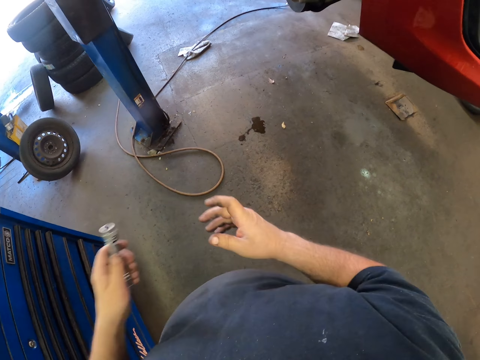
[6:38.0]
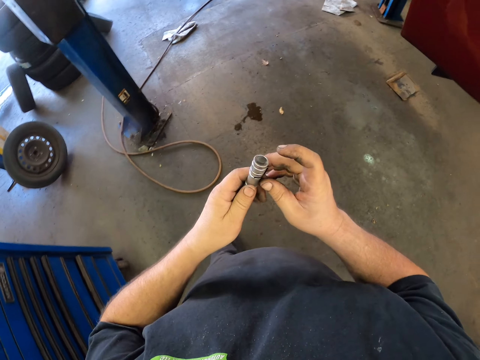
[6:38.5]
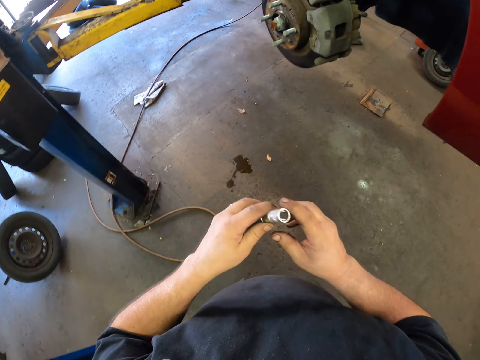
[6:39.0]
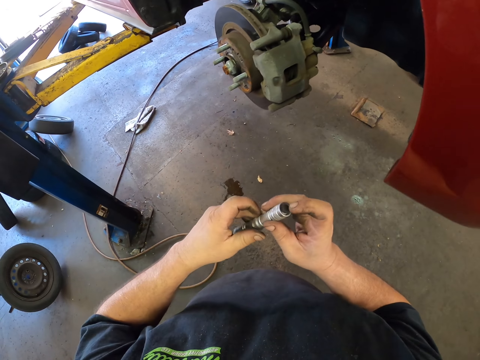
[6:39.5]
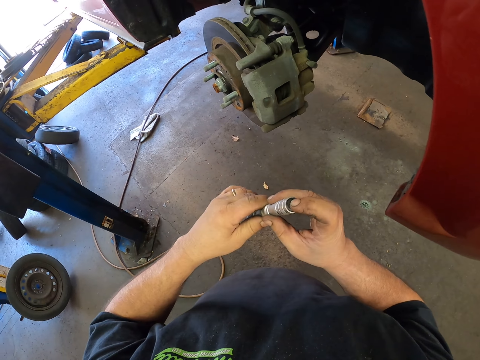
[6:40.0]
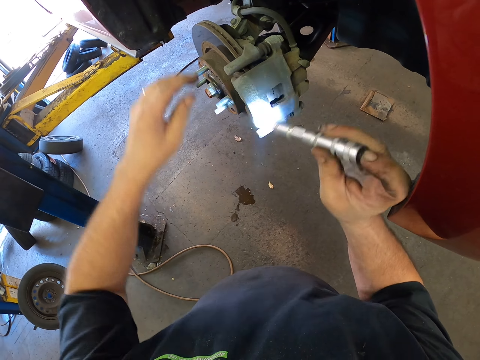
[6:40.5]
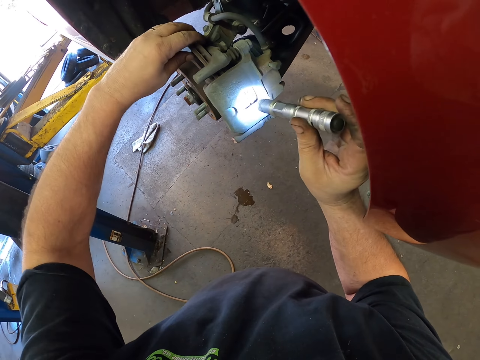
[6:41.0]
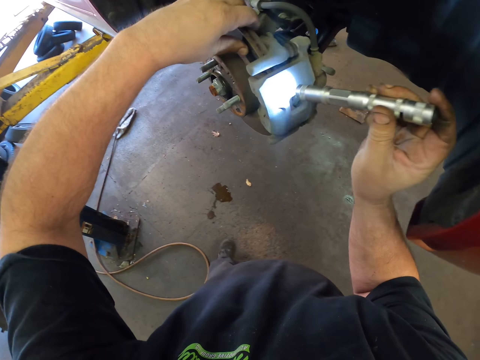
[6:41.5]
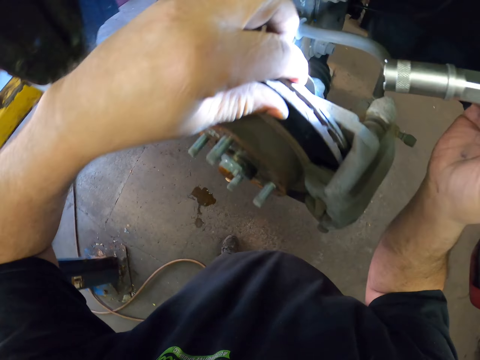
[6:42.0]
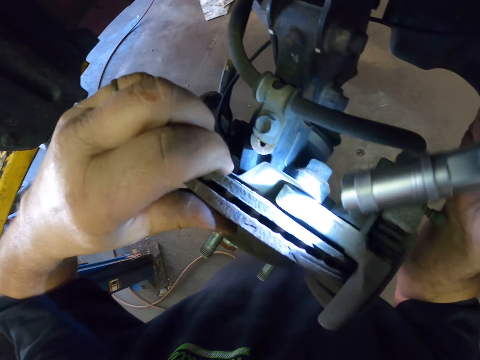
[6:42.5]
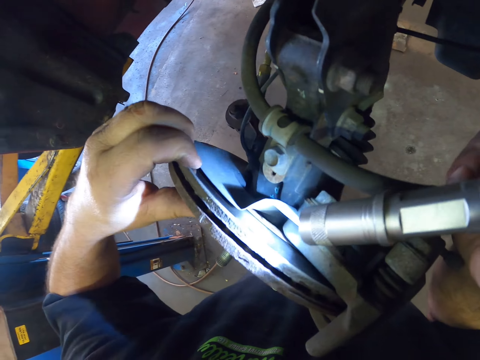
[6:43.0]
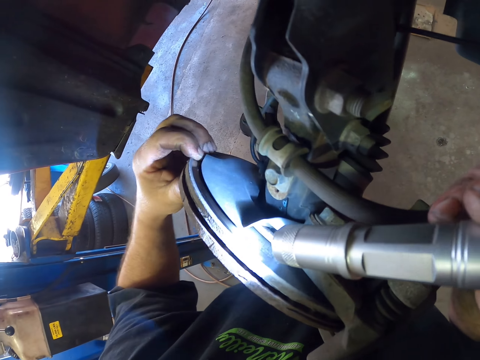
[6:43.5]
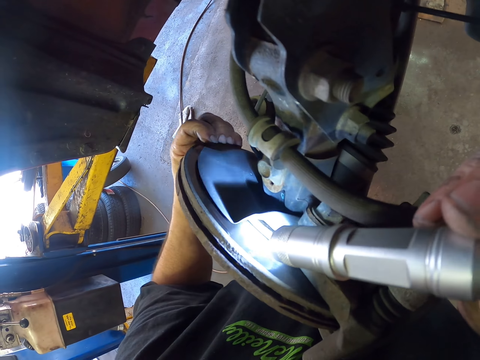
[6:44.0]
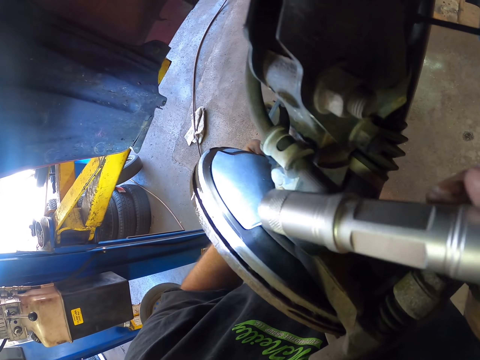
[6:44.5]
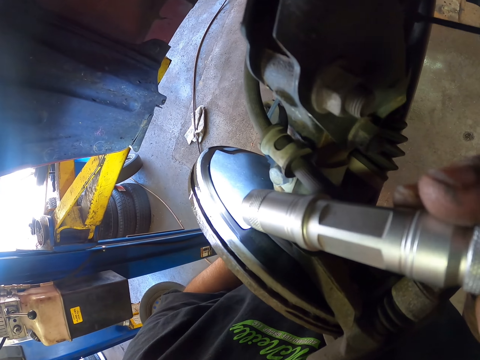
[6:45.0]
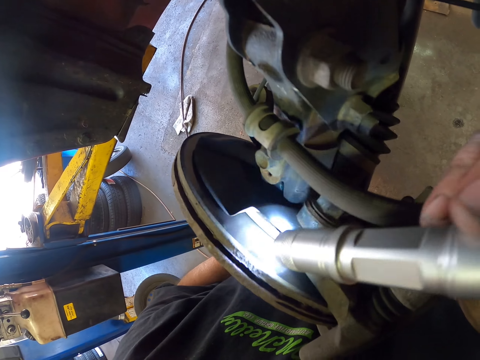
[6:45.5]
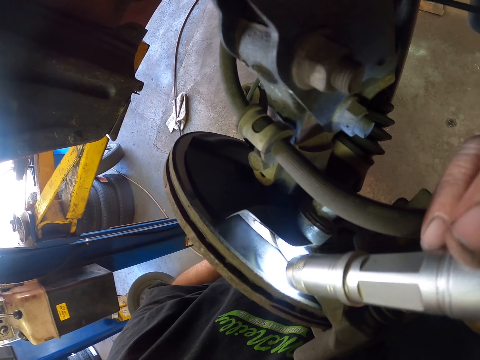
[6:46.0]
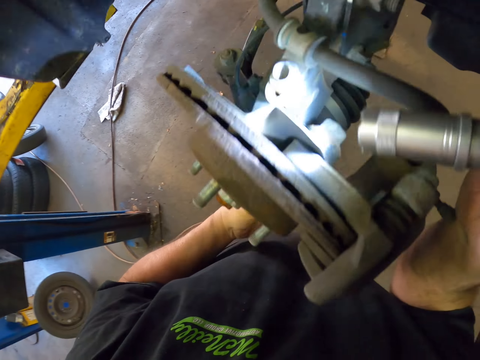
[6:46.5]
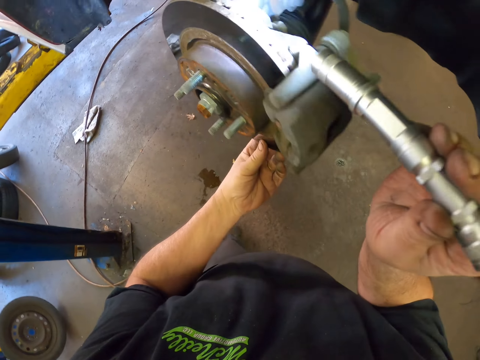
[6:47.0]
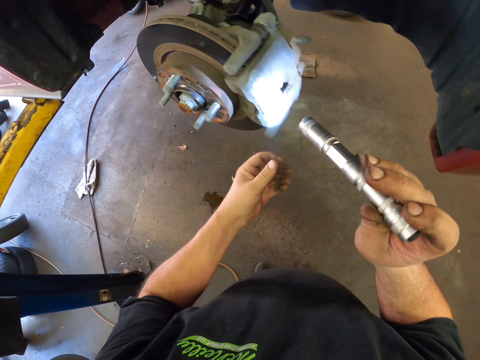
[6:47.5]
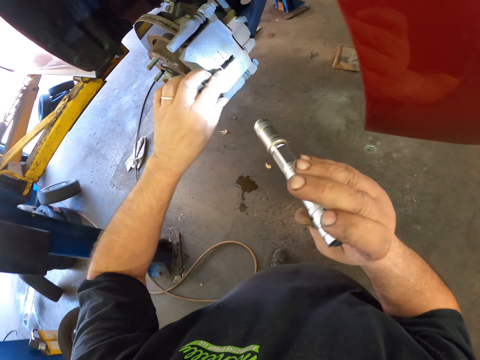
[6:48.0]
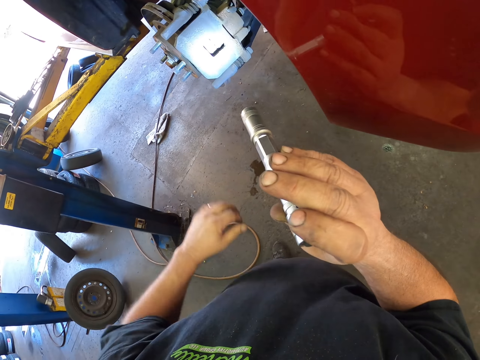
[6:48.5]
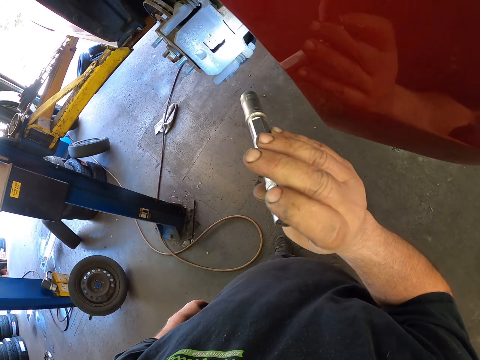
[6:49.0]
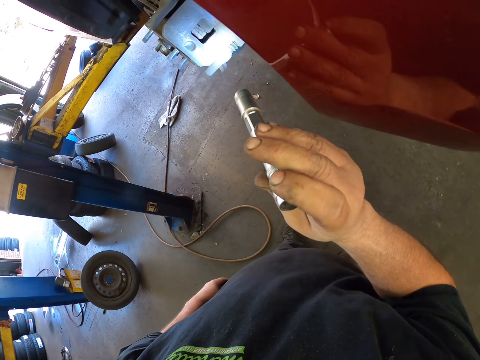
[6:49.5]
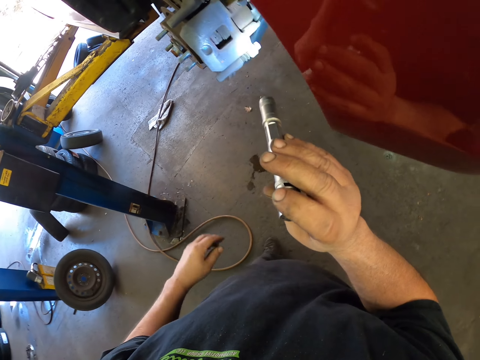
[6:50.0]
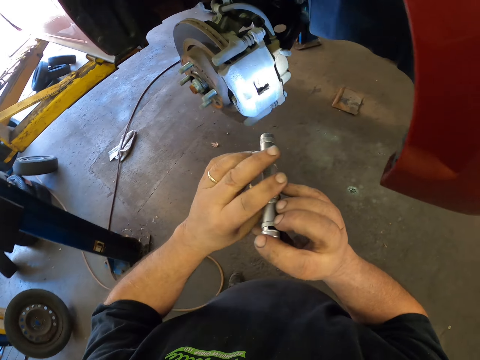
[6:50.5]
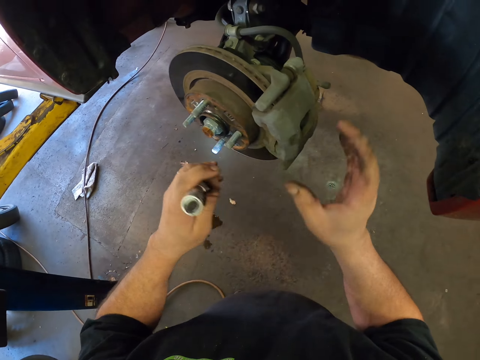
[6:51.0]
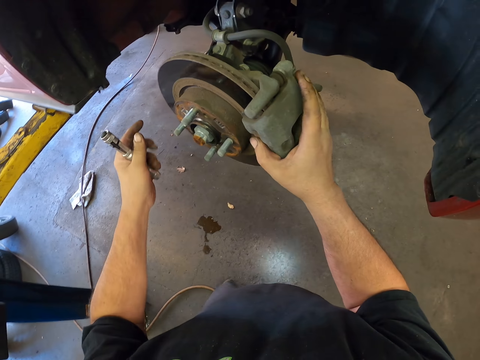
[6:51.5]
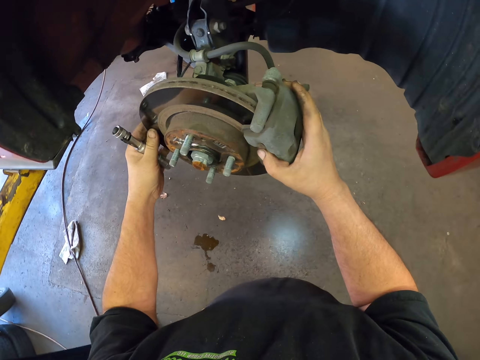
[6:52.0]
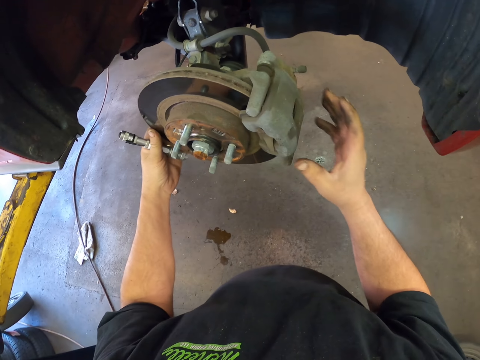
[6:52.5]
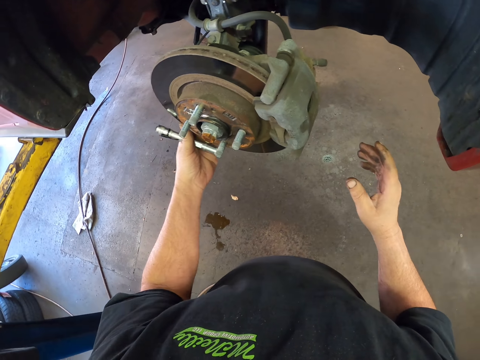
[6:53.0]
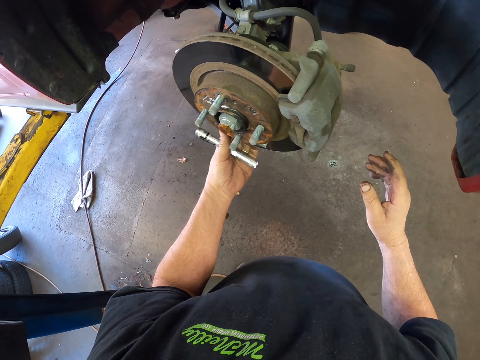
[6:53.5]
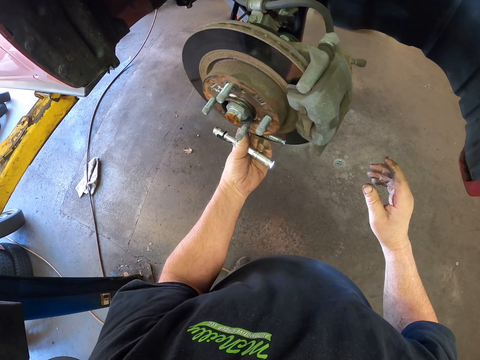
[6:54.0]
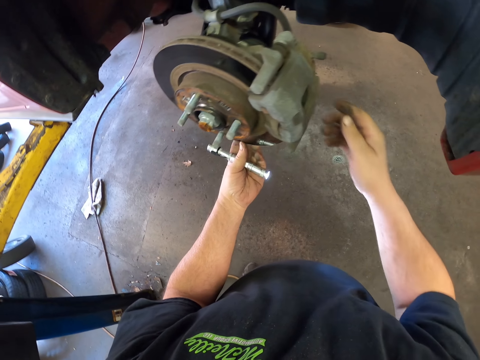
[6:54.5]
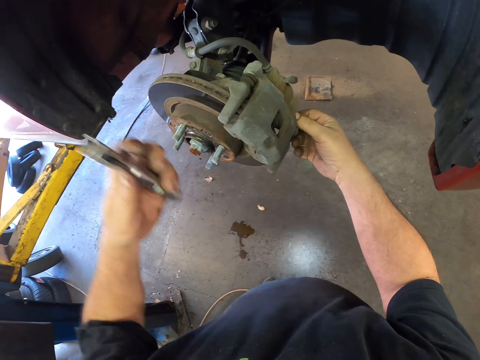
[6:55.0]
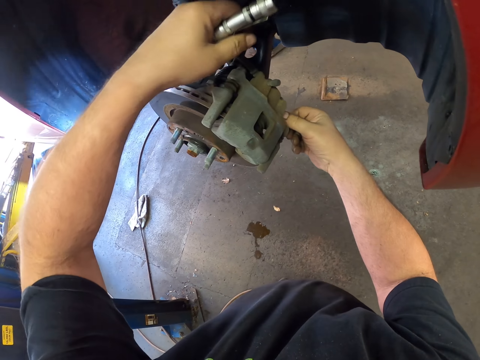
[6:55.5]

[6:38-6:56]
The camera wearer holds a torch with both hands. They light the torch. They hold the caliper with the right hand.

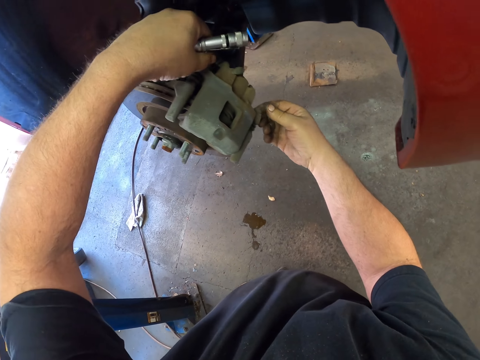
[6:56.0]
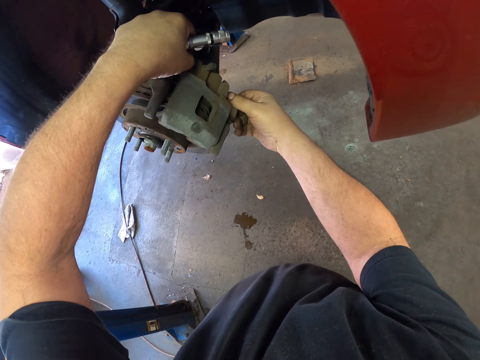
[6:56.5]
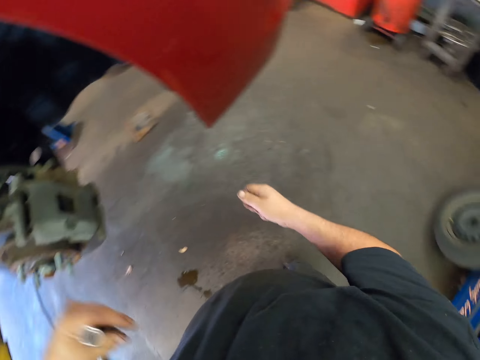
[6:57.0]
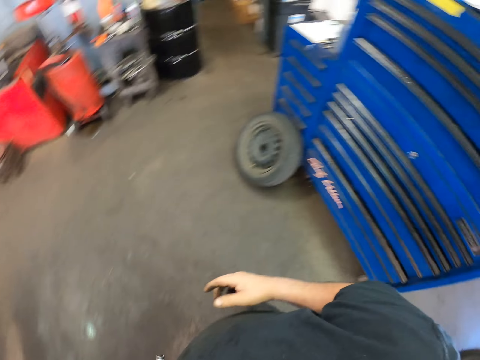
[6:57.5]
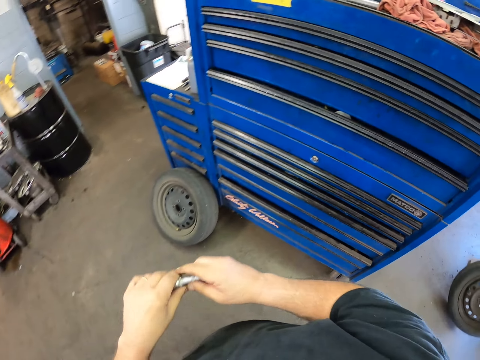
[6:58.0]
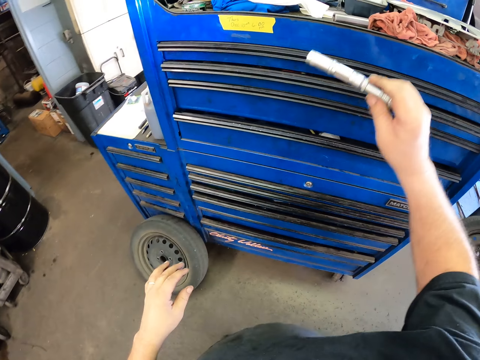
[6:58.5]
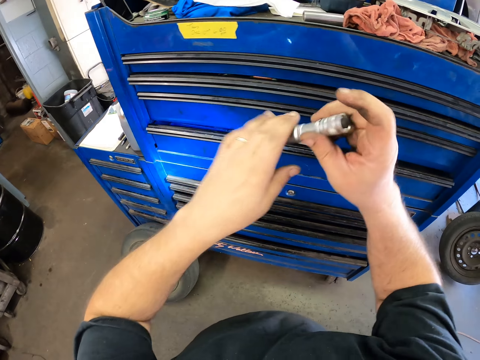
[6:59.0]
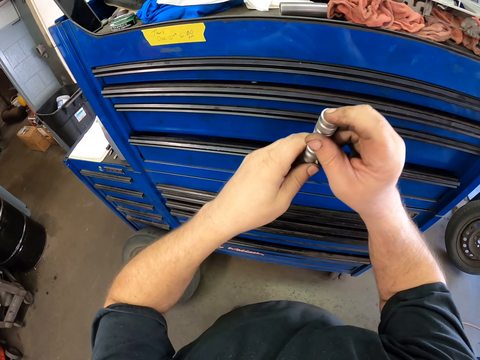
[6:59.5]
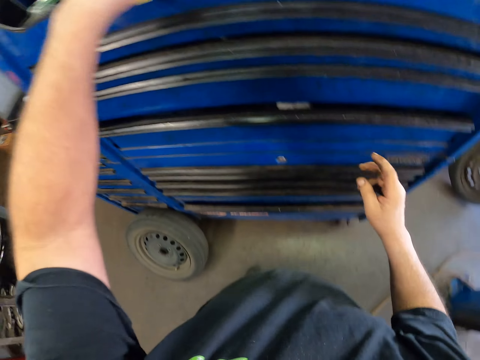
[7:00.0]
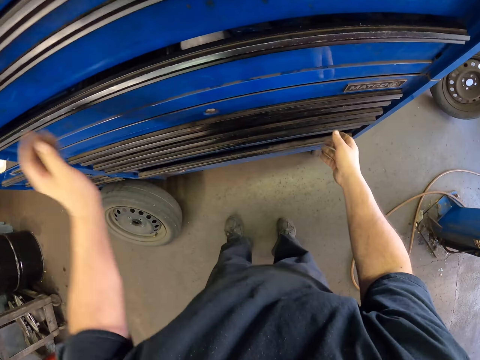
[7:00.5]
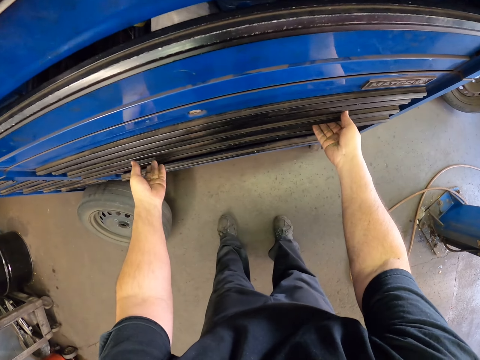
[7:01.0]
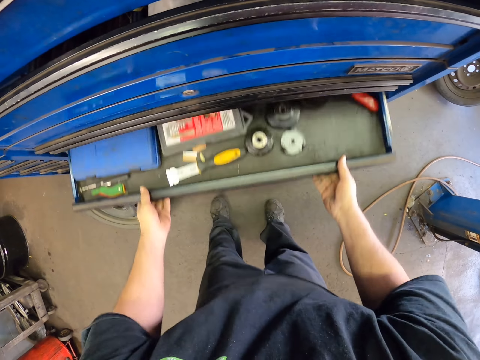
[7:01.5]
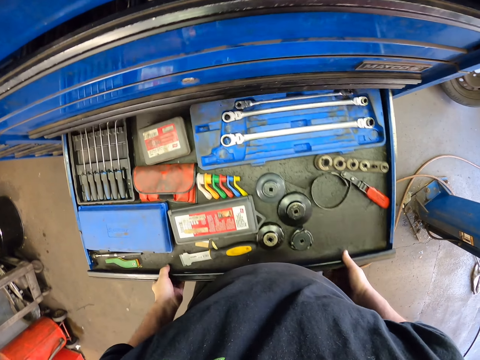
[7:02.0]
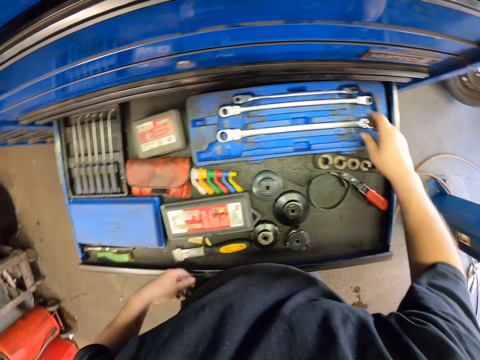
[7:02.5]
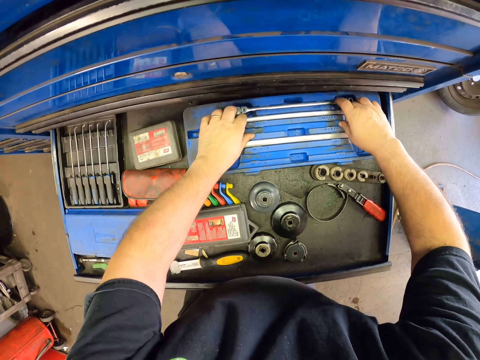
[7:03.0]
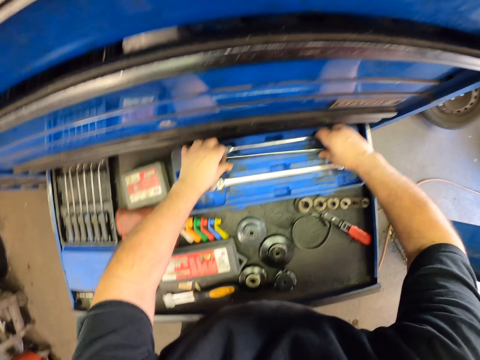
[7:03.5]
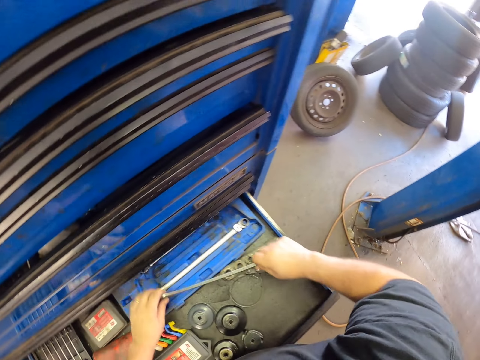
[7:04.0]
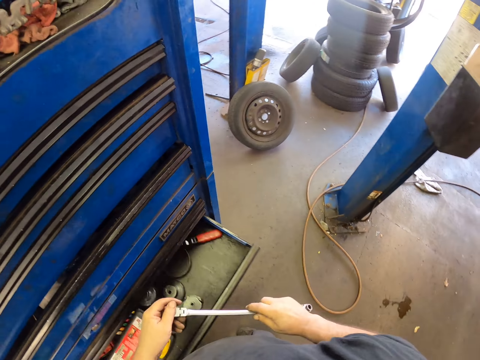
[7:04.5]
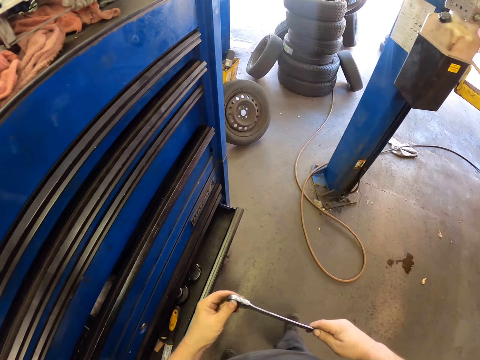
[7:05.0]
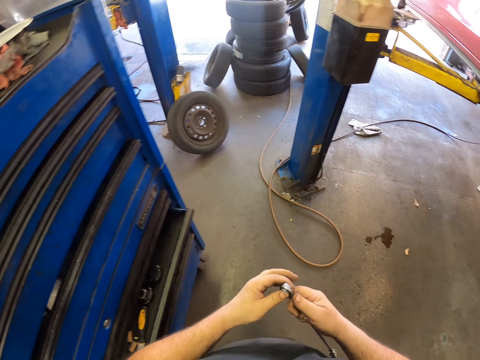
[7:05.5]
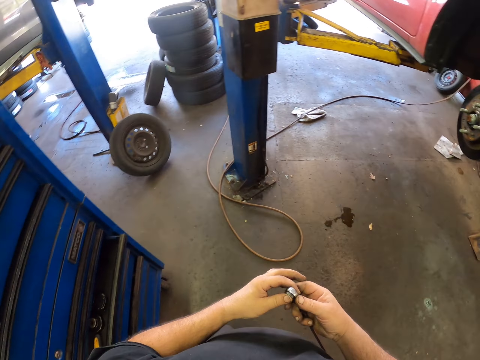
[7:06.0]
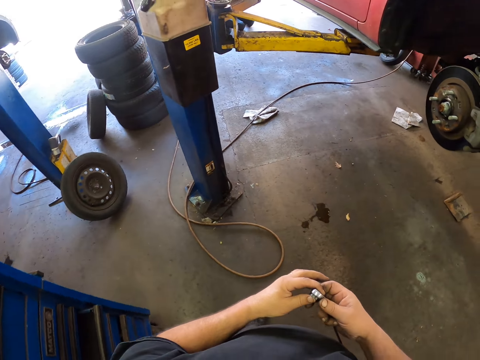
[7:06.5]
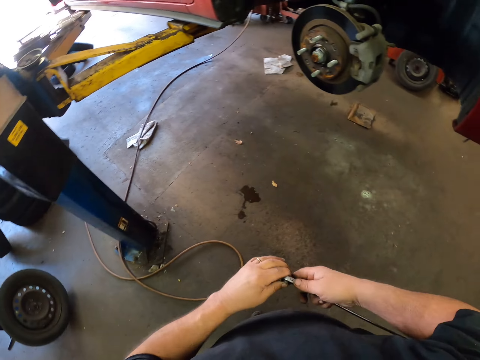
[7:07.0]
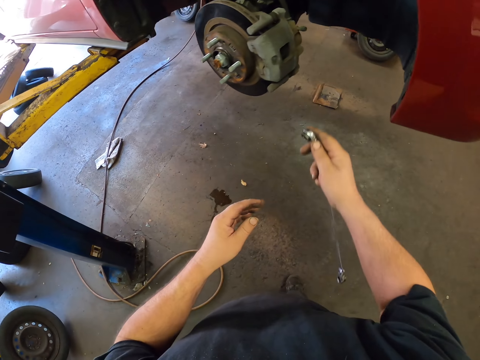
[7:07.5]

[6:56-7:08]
The camera wearer opens the drawer with both hands. They hold the spanner with both hands.
